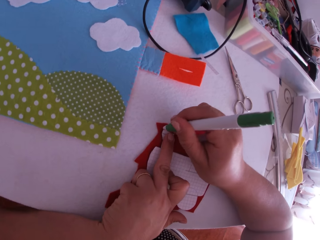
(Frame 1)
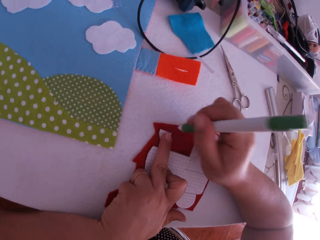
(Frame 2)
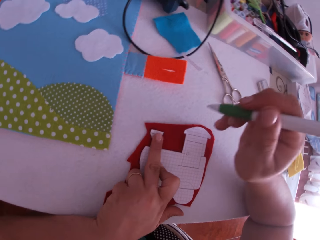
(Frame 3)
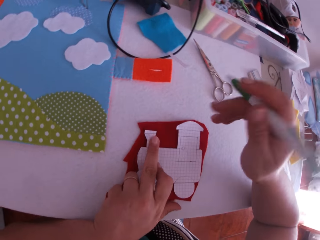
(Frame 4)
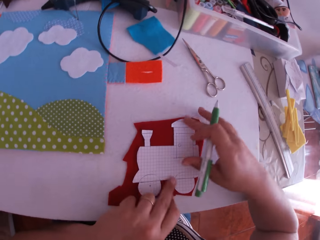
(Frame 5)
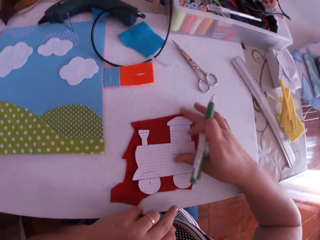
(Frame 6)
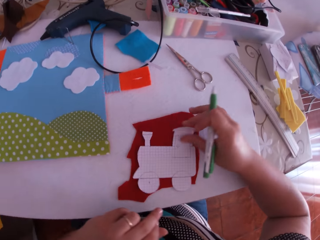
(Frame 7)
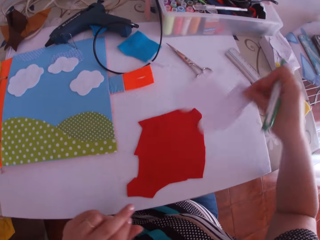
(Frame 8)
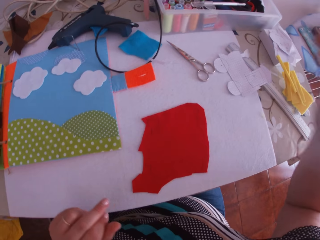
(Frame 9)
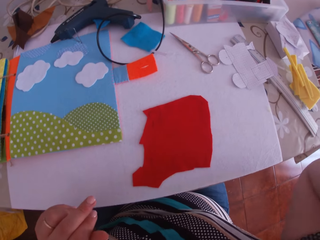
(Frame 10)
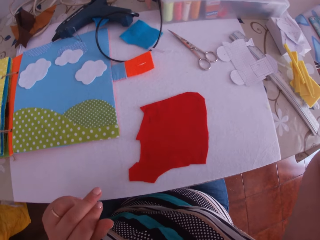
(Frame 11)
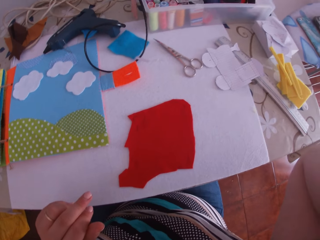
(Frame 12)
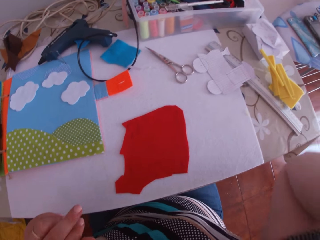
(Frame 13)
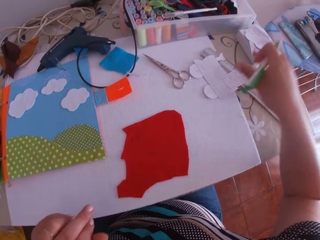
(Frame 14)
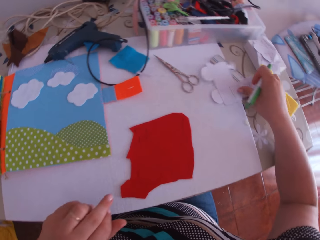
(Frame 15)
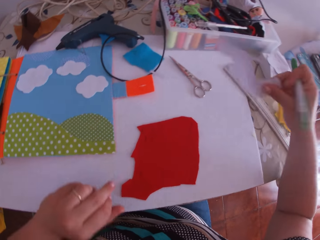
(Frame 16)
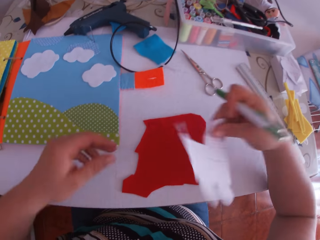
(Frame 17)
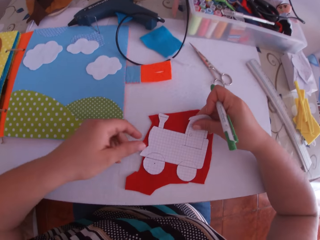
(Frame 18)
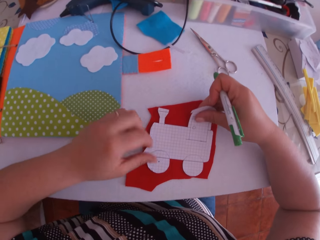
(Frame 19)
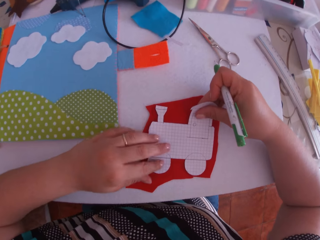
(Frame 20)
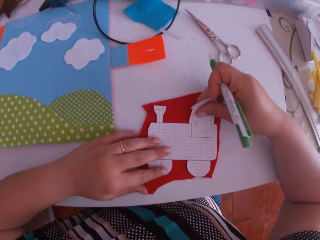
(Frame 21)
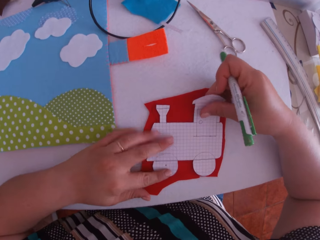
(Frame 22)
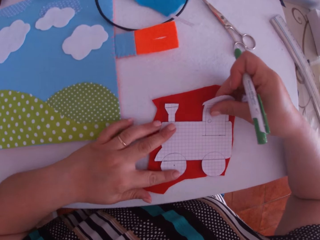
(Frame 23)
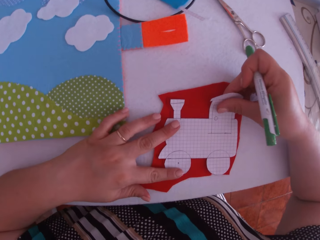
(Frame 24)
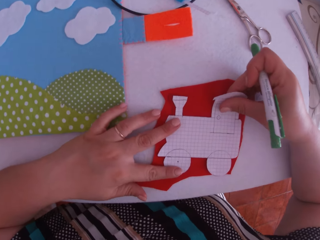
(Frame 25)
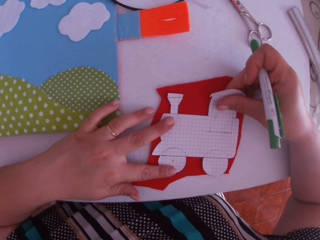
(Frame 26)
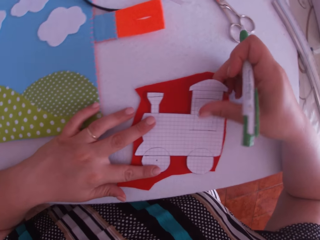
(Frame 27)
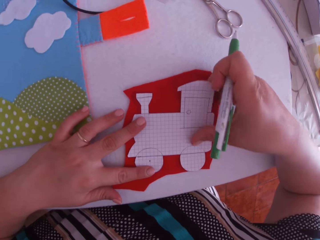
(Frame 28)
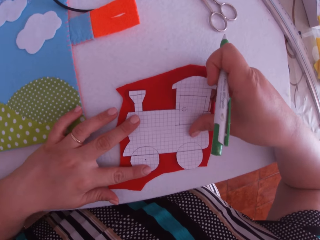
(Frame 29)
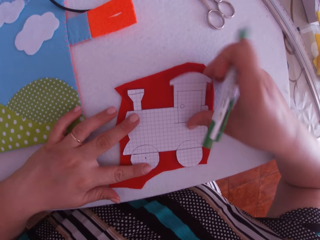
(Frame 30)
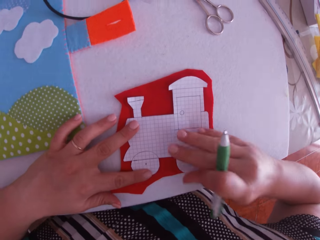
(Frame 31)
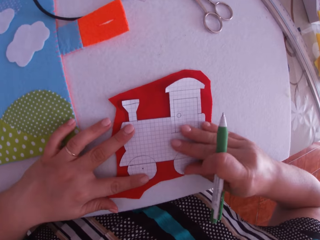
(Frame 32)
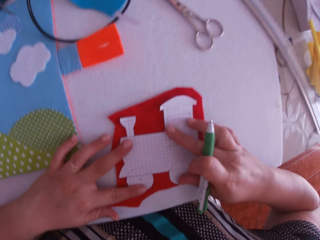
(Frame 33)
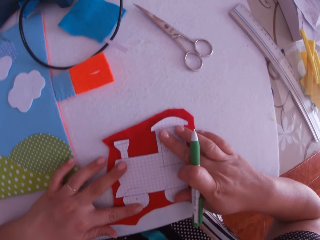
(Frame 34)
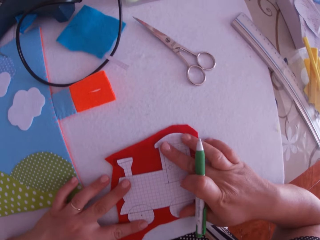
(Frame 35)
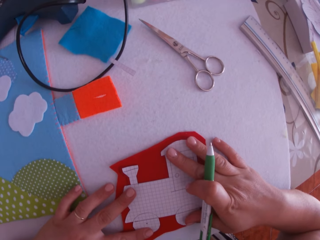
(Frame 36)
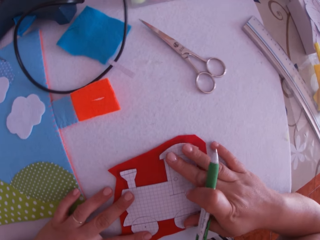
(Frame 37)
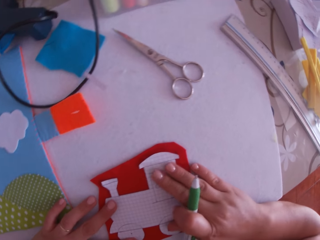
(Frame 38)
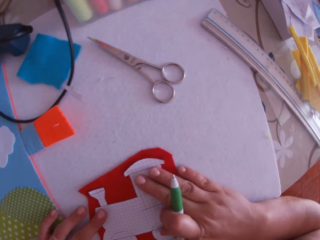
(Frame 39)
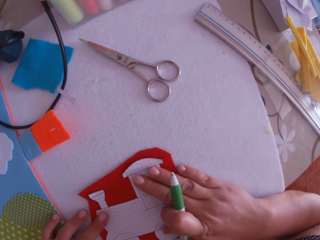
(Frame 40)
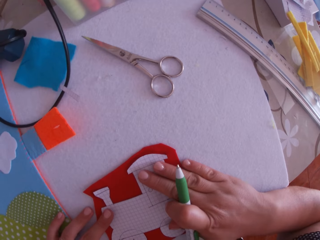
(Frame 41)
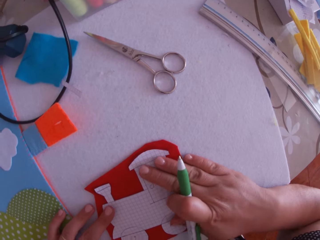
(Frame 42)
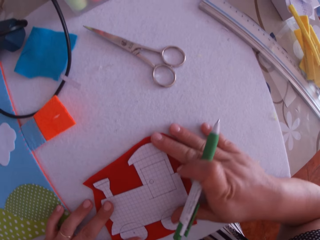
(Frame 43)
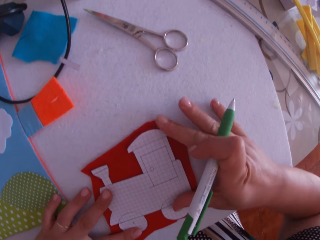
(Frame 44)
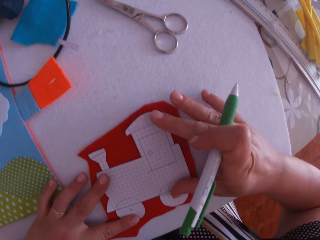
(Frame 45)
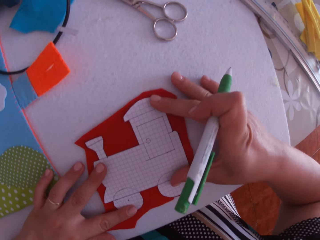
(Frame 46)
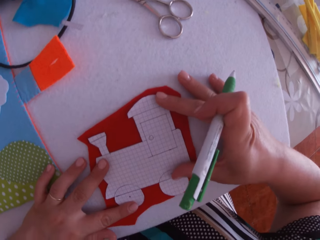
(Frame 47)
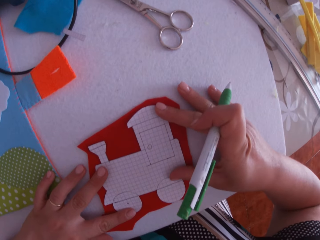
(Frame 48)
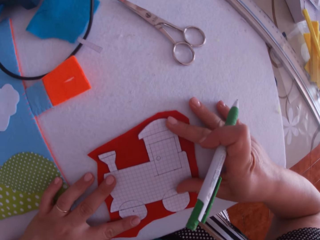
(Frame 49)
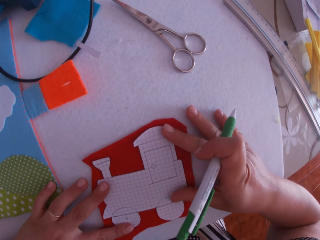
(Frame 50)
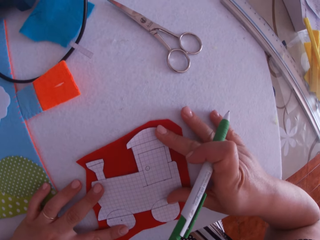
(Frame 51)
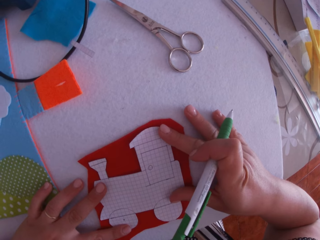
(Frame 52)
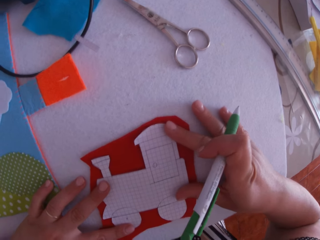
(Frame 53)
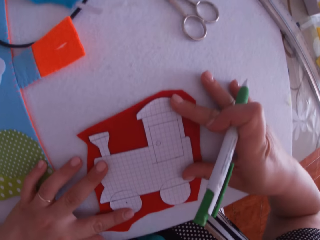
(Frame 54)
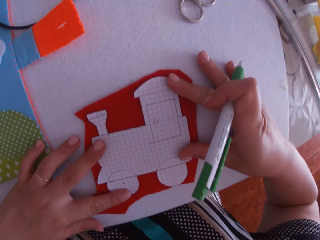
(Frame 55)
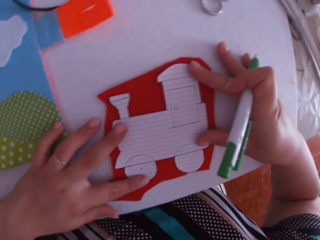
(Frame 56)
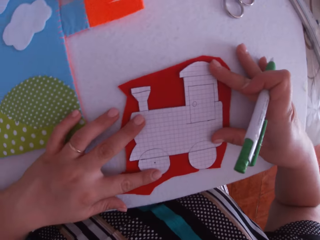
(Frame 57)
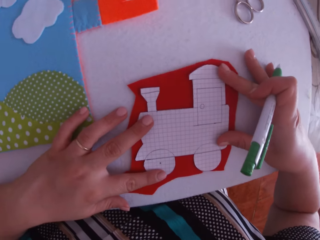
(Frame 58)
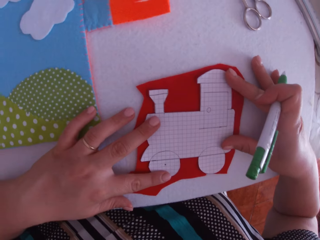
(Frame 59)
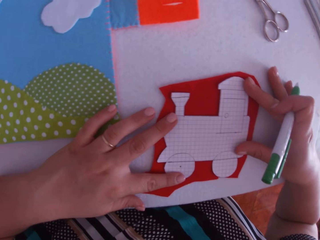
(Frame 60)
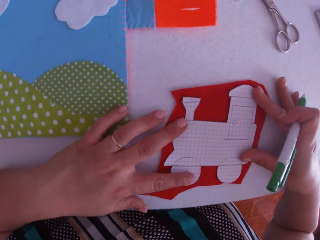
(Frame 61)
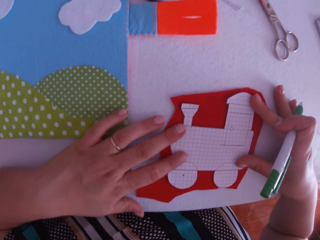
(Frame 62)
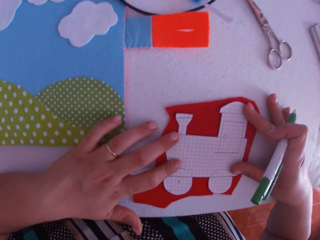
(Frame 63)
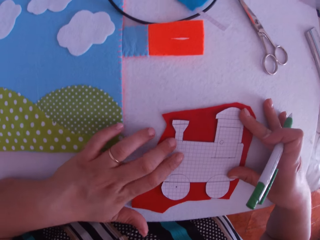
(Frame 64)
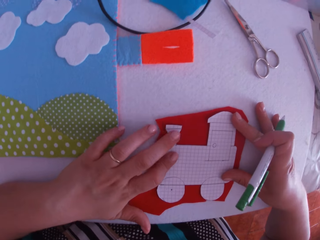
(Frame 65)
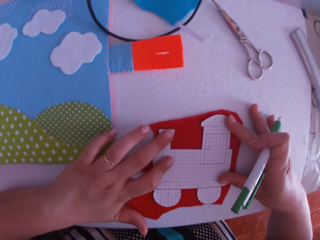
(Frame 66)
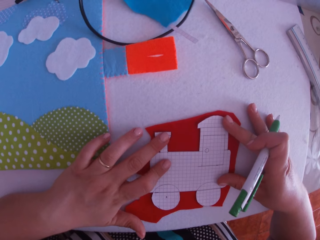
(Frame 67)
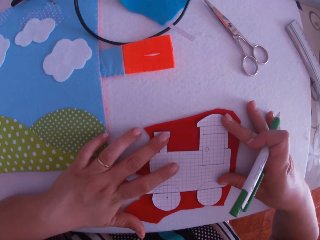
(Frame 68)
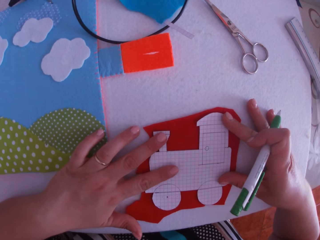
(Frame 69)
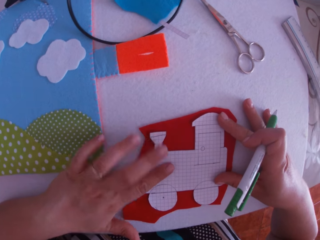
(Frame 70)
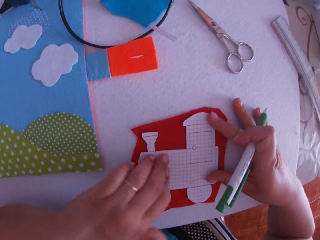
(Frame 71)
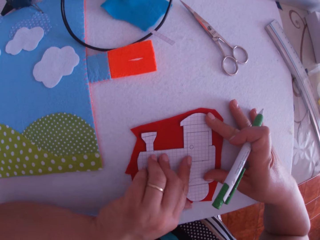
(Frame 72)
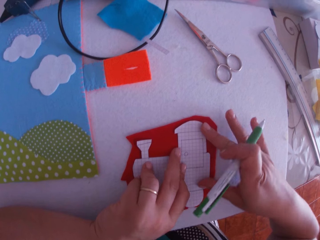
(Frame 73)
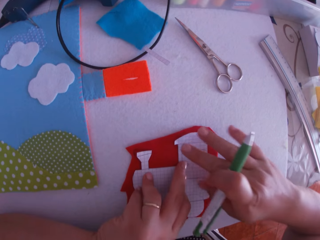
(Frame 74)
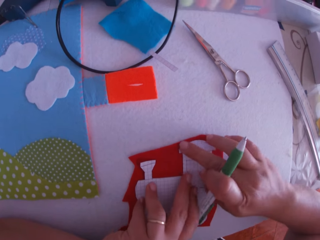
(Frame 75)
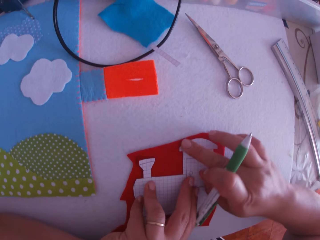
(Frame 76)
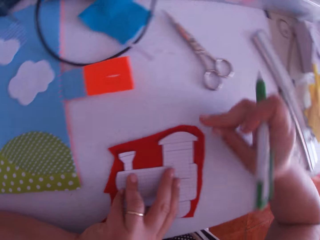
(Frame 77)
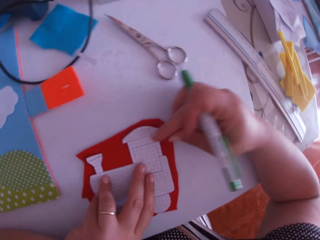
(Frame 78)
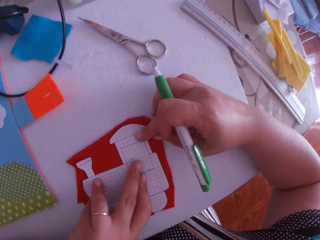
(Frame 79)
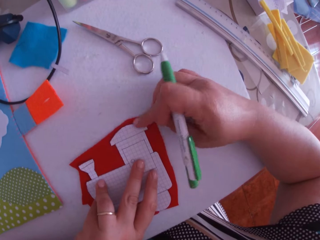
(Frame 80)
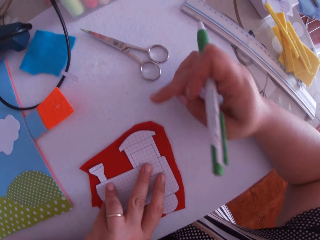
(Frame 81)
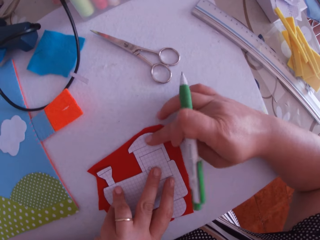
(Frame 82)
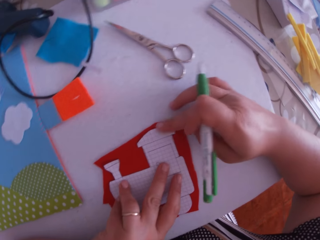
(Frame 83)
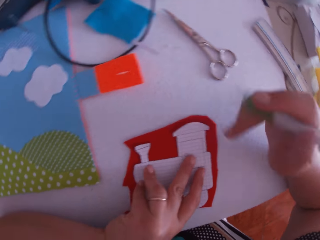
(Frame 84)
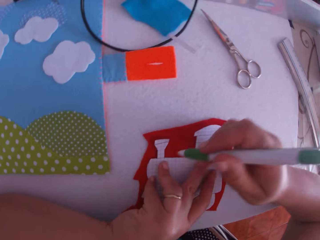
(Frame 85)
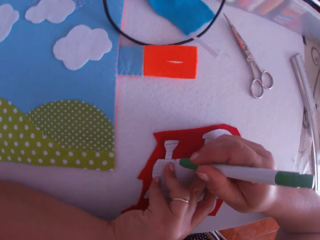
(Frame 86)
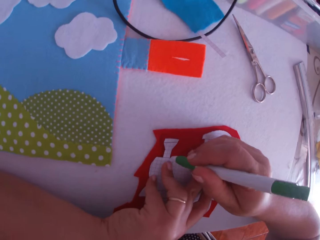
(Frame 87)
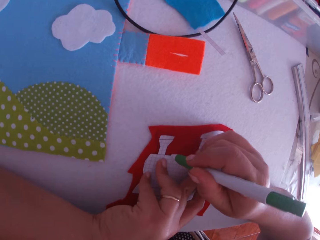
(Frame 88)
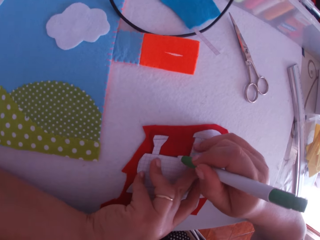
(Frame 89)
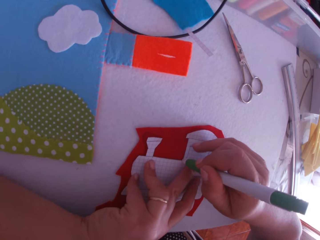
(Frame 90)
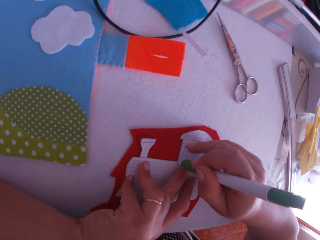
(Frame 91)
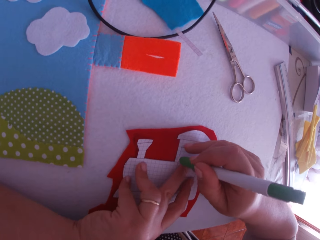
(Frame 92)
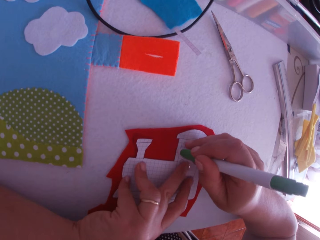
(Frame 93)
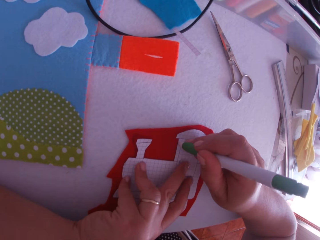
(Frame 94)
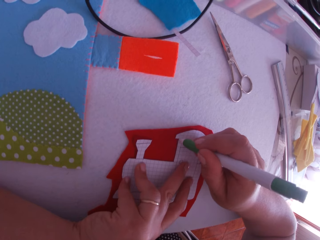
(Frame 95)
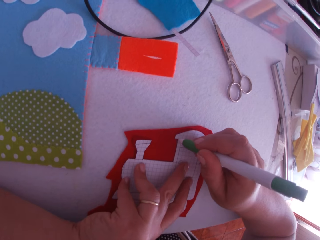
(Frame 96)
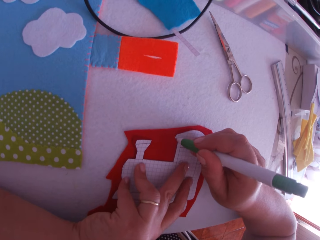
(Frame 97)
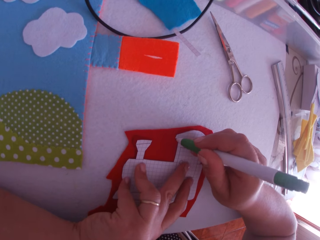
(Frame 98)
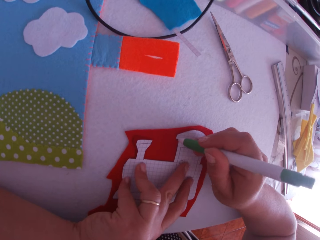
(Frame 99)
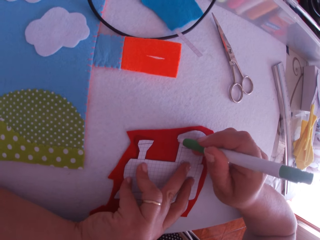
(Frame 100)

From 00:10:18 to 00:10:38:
The camera wearer swings their hand. They lift the white cardboard or paper train craft from the table with their right hand. They drop the paper craft on the desk. They swing their hand. They pick up the white cardboard from the table with their right hand. They swing their hand. They place the white cardboard on the red cardboard. They hold the paper train craft. They swing their hand. They hold the paper train craft and touch the paper train craft. They stare at the paper train craft. They move their hand on the paper train craft. They swing their hand. They touch the paper train craft. They swing their hand. They trace the white cardboard on the red cardboard with the pen in their right hand.

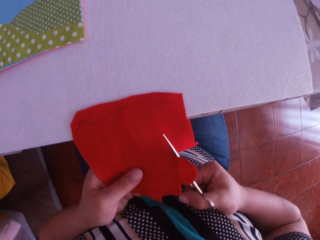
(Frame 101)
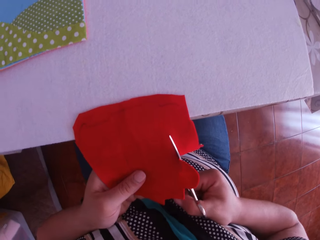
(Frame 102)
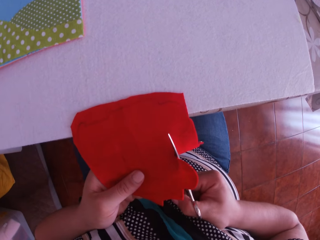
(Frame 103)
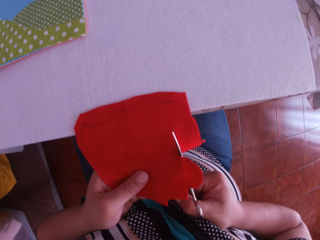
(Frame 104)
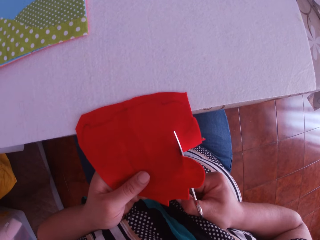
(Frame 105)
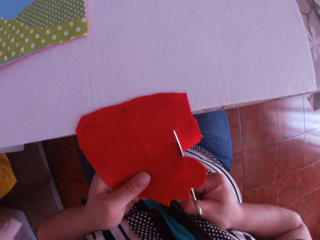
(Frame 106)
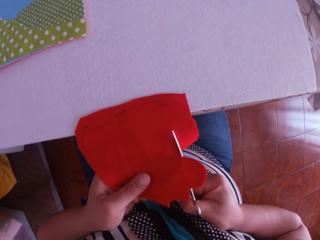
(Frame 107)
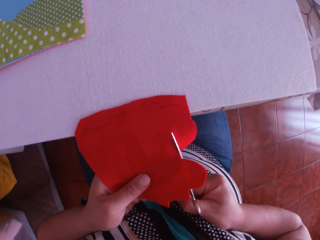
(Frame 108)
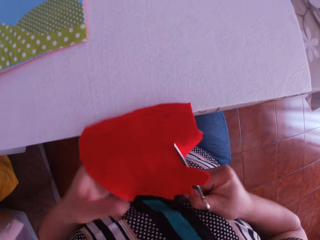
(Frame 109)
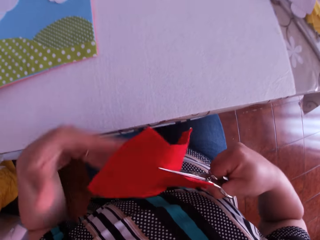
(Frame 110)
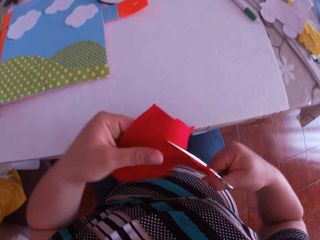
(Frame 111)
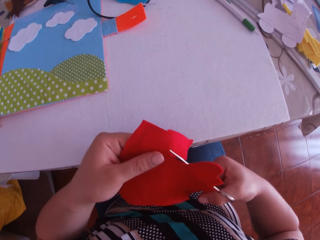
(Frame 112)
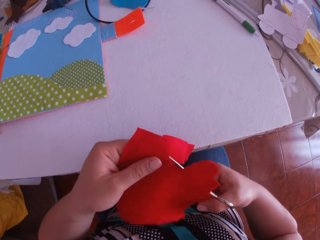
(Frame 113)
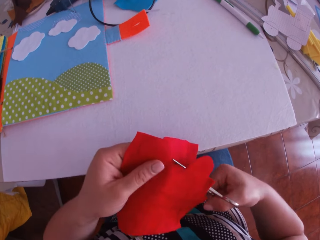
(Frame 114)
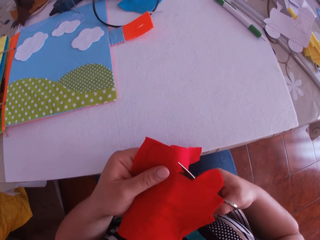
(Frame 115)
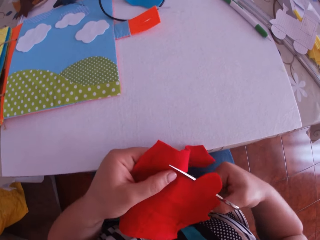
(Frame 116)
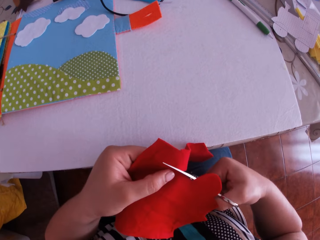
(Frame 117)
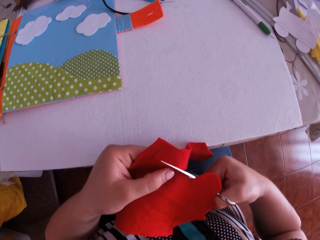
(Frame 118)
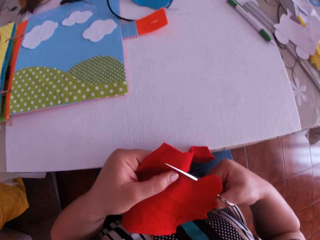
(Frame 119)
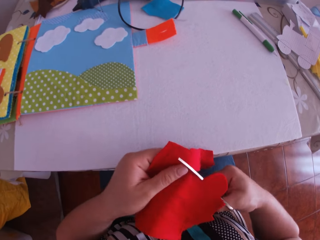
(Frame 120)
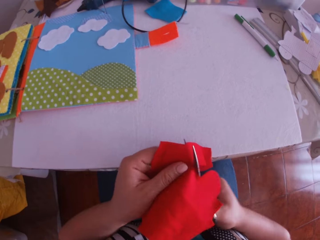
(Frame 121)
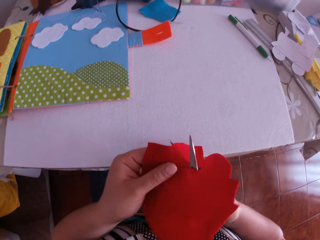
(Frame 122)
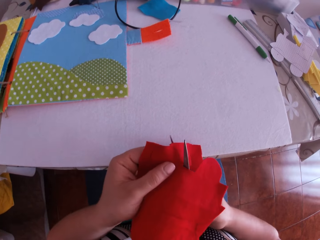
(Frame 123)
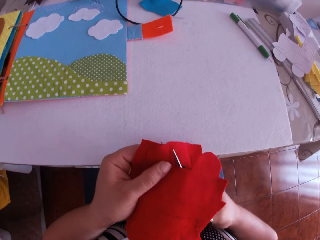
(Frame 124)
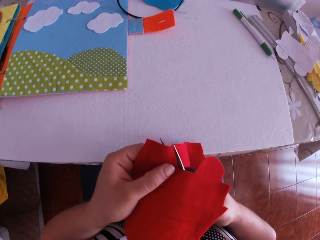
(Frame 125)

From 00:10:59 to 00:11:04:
The camera wearer swings their hand. They hold the felt material and cut the felt material using a pair of scissors.
